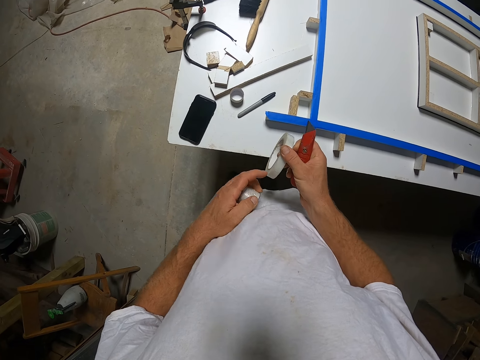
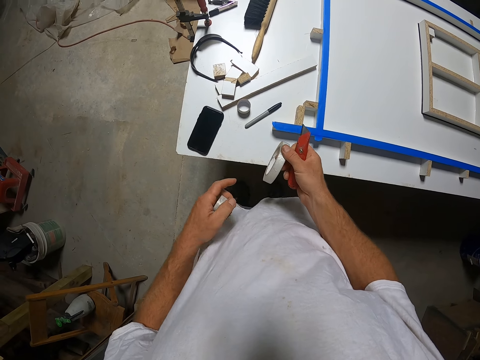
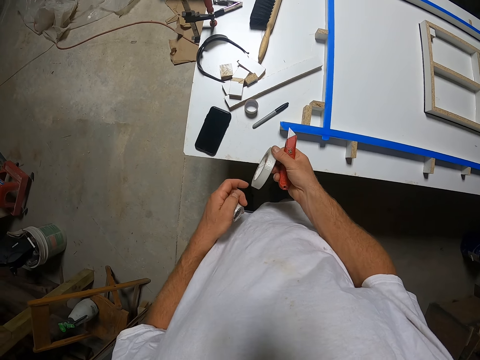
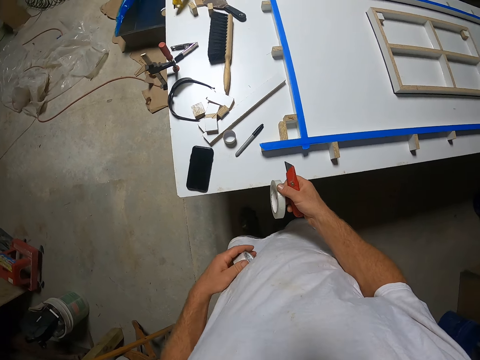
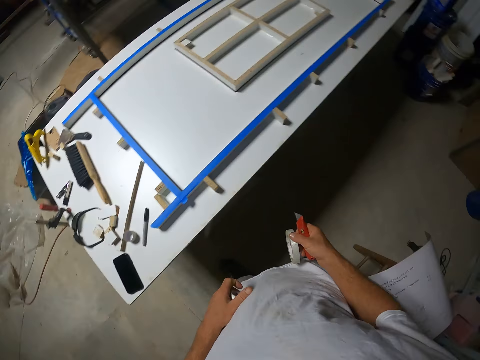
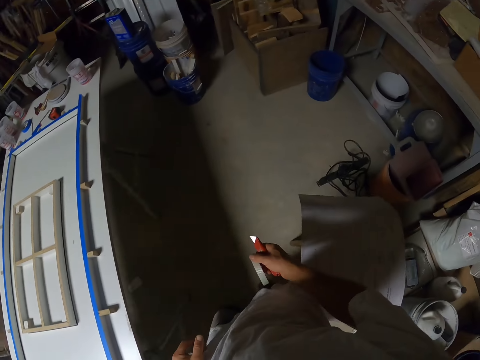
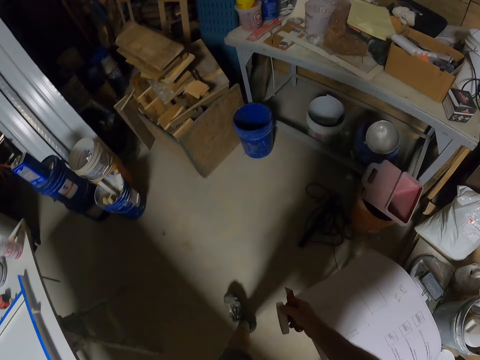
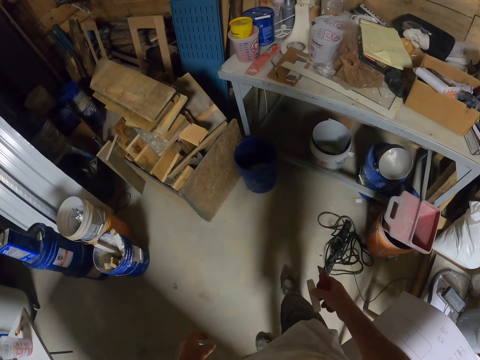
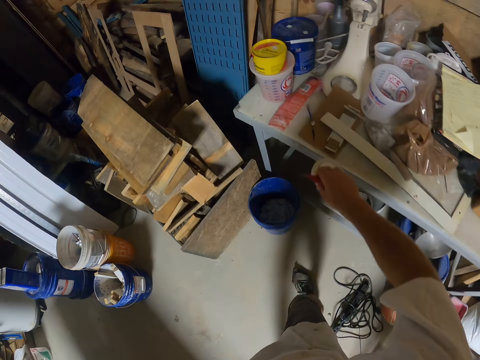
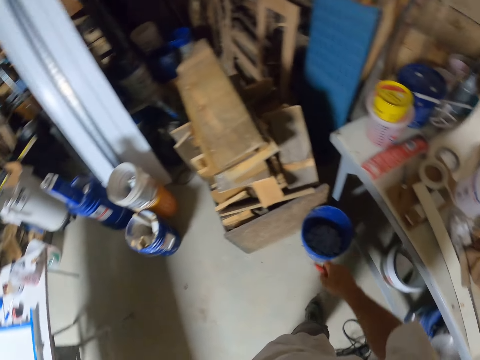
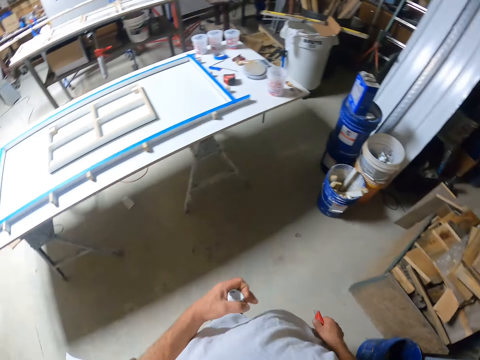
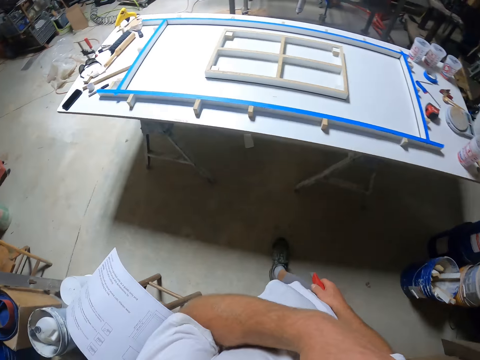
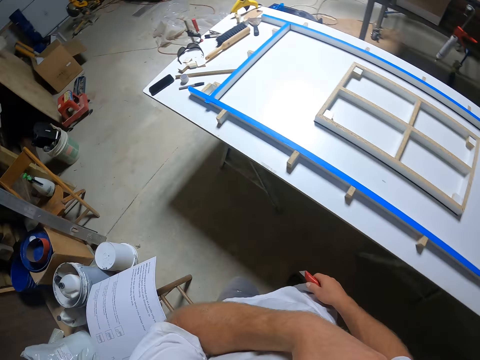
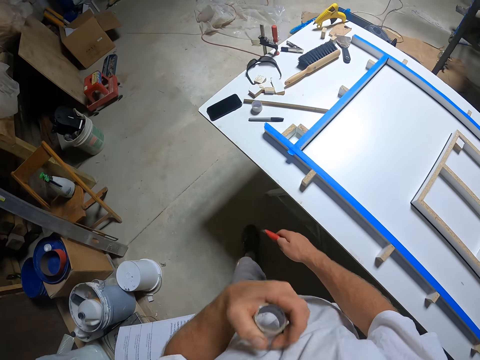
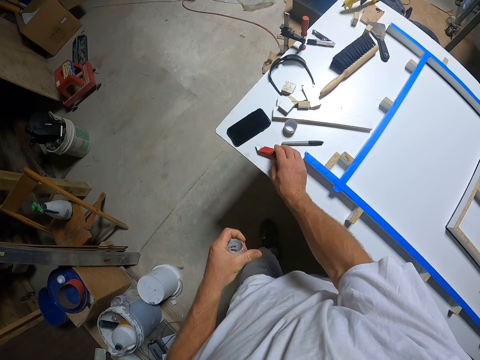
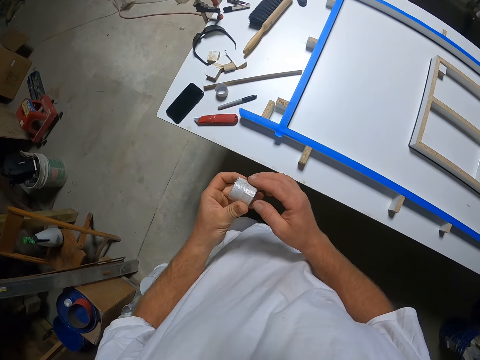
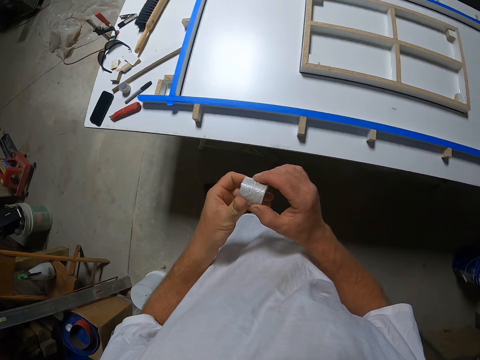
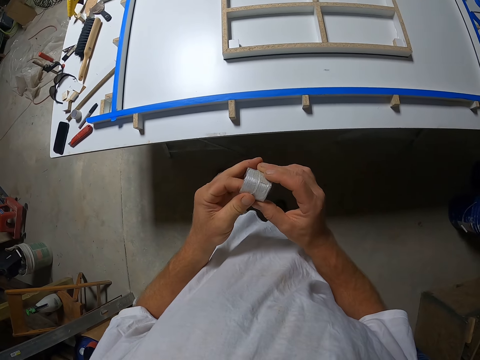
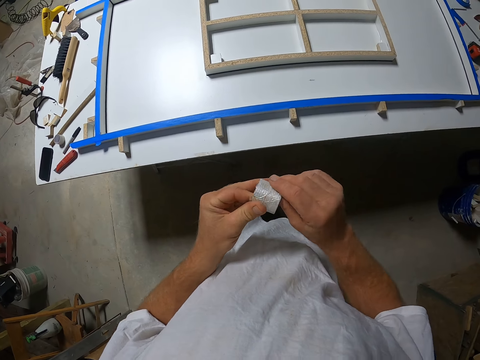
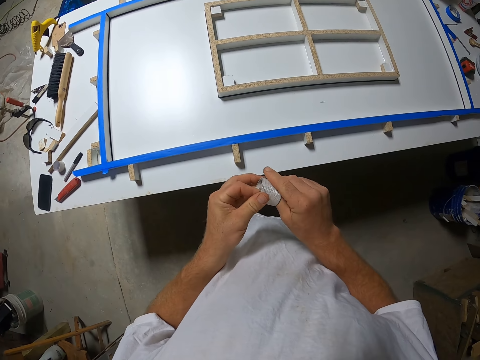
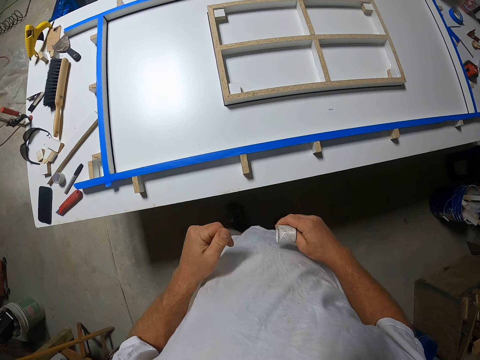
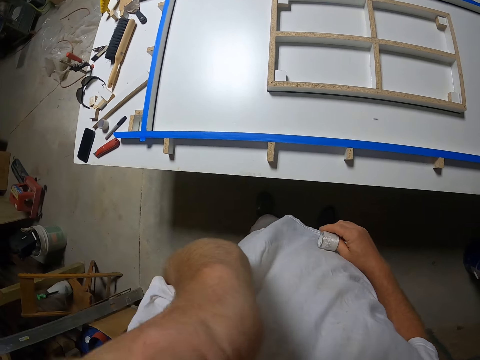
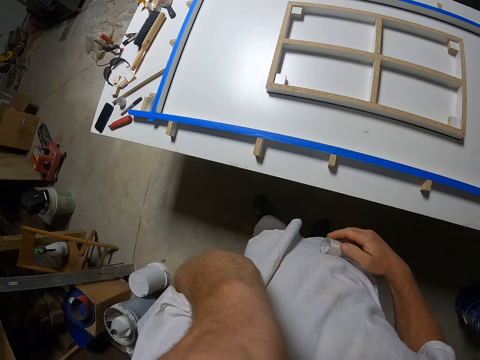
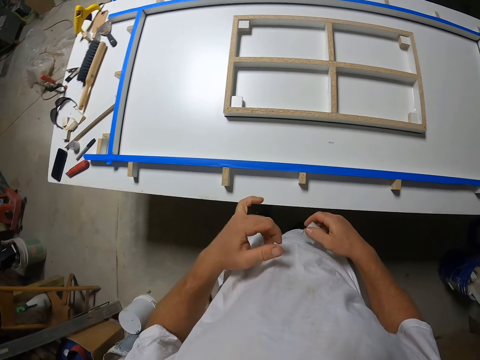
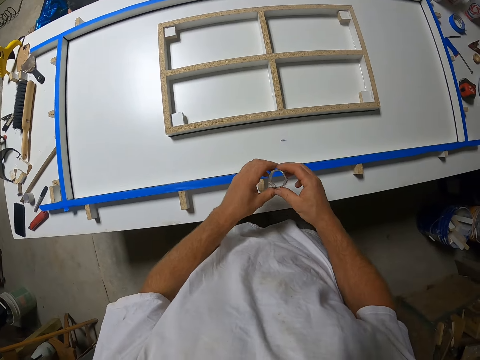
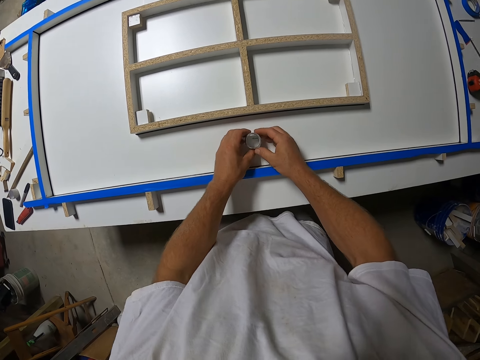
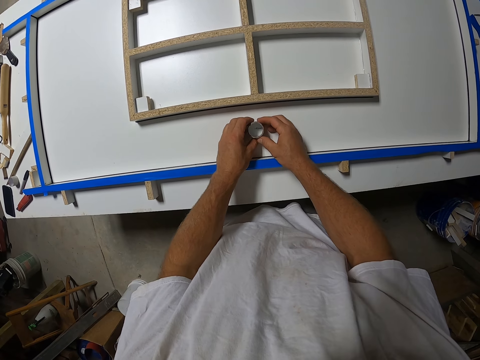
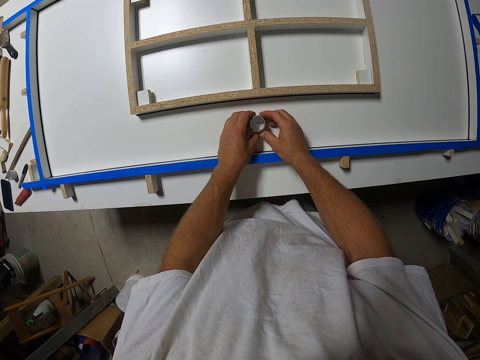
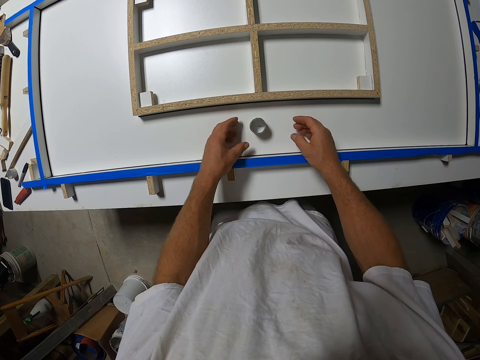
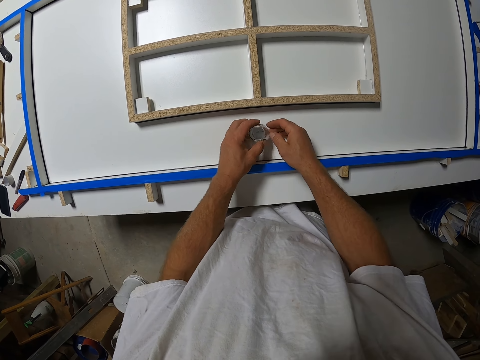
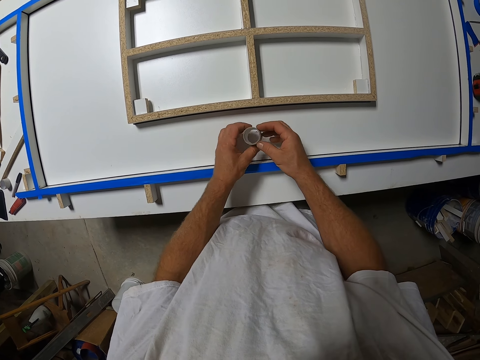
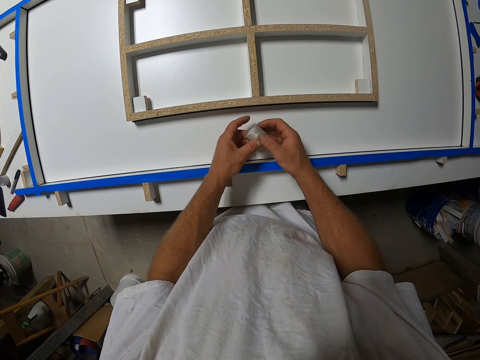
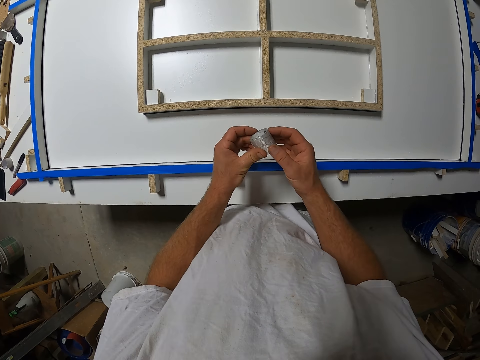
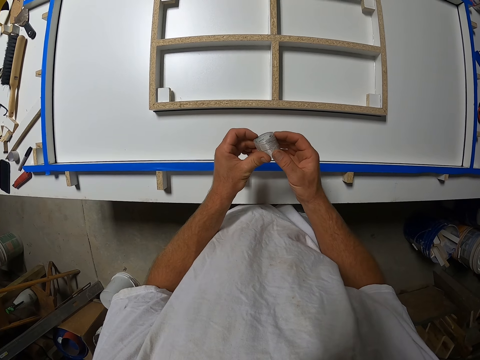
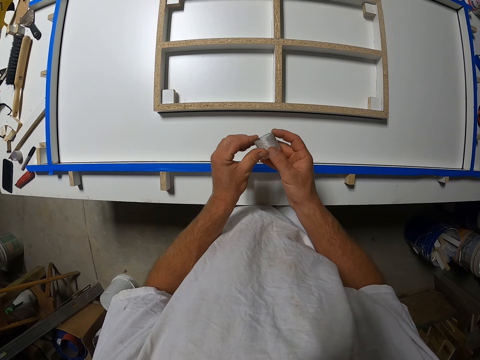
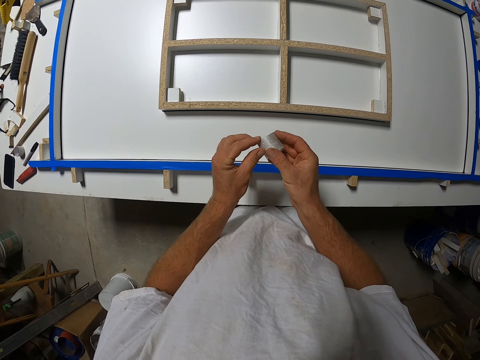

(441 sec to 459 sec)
The camera wearer walks around a garage. They drop the tape on a table. They walk around the garage. They drop the utility knife on the board. They lift up a hand. They put down the sellotape on the table. They drop the plastic cylinder on the board. They flip the sellotape on the table. They pick up the plastic cylinder on the board.

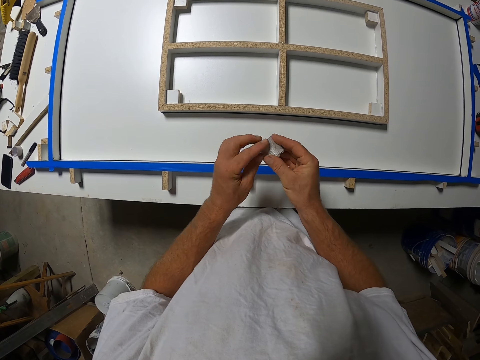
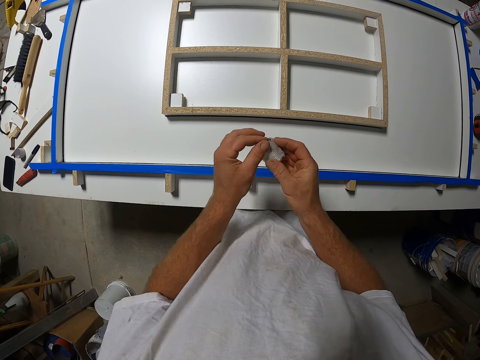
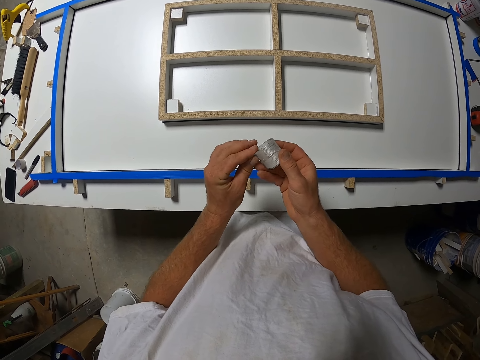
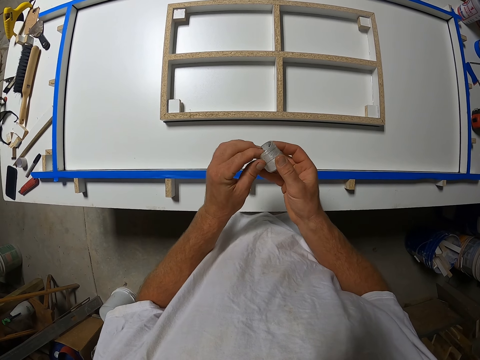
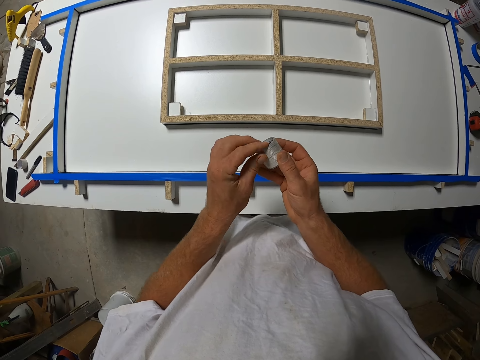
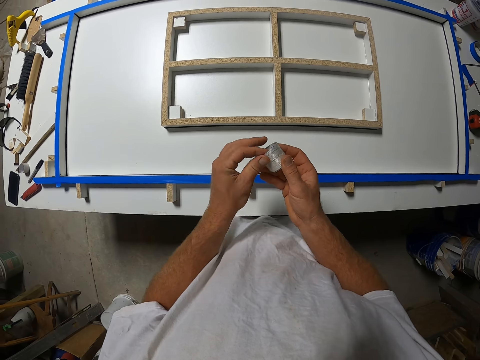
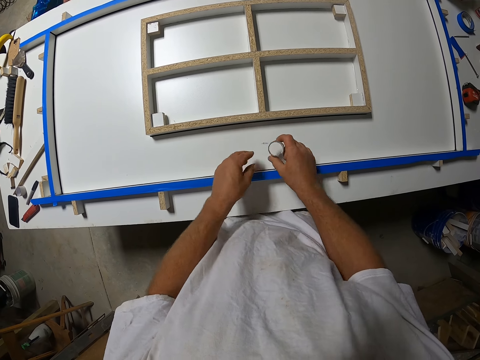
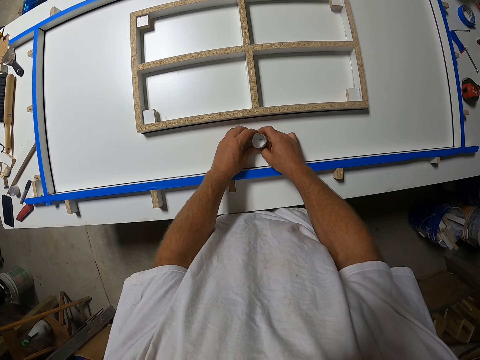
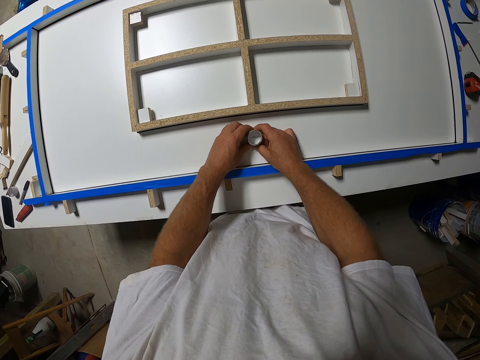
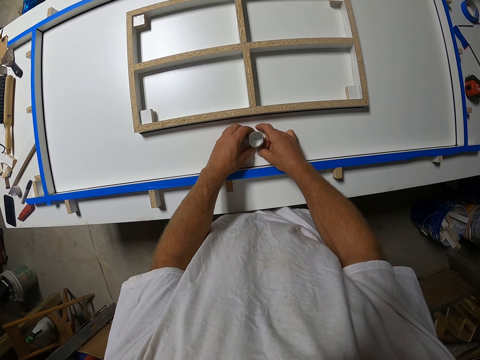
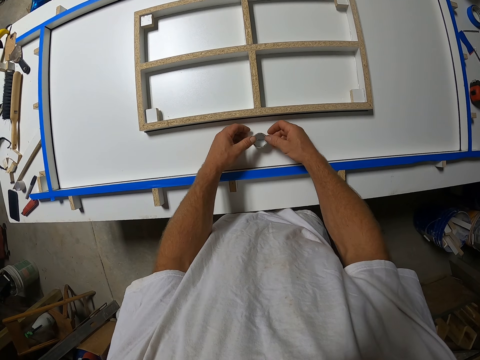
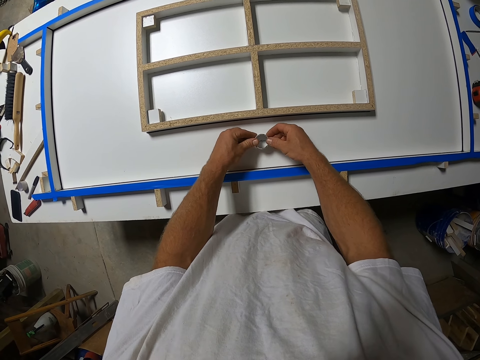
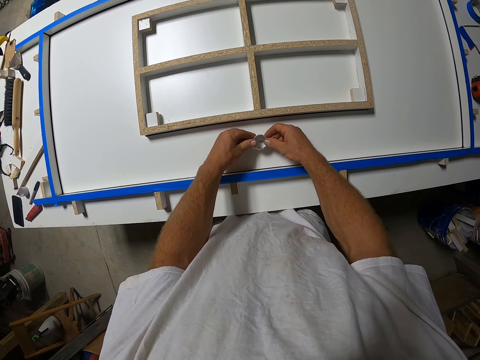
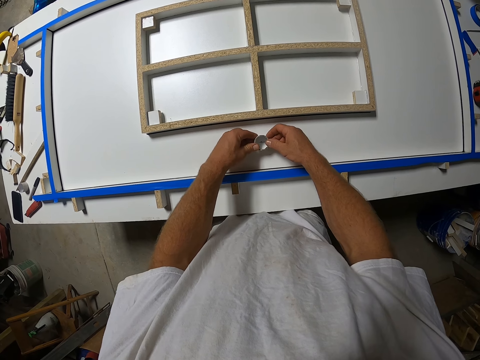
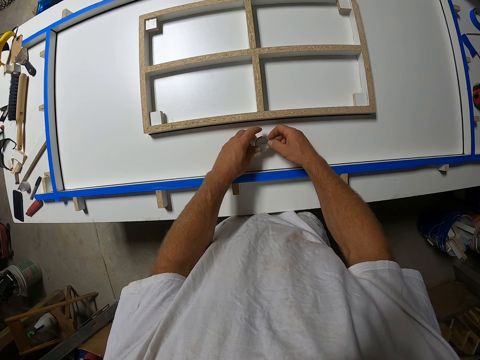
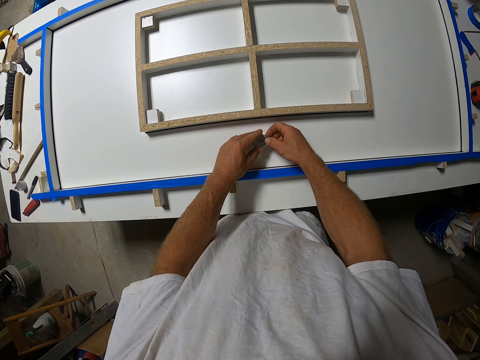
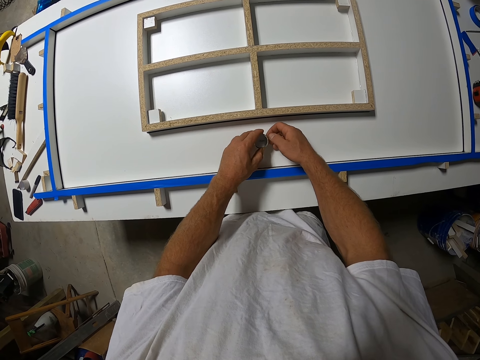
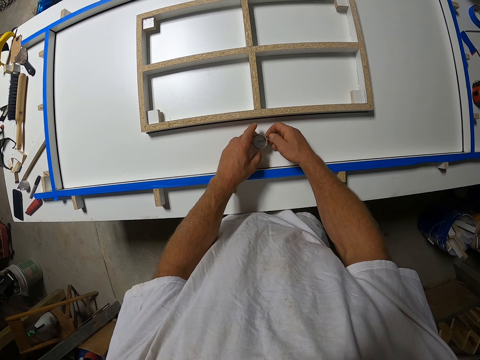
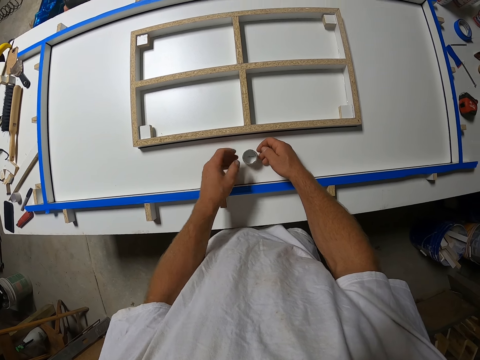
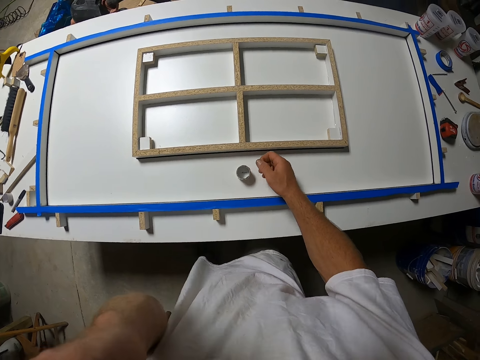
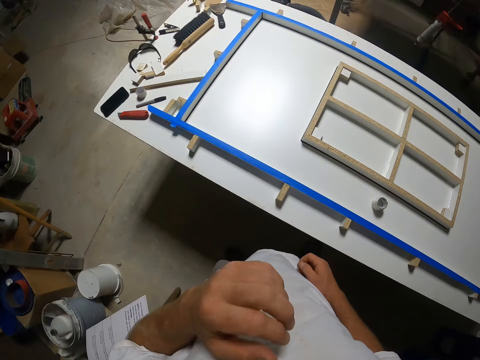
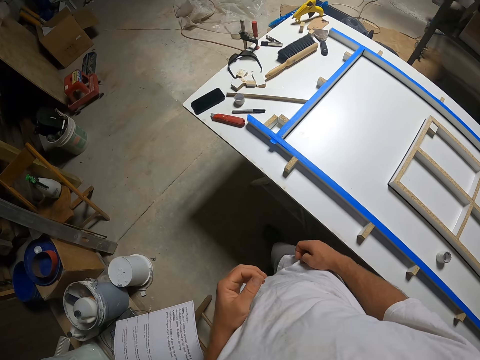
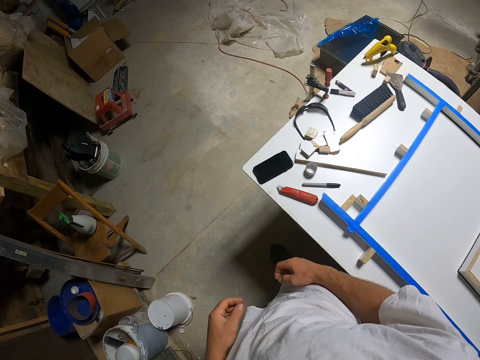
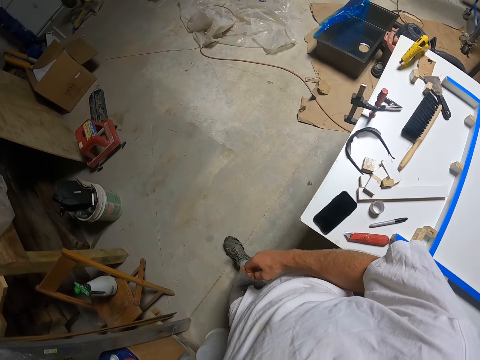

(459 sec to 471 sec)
The camera wearer puts down sellotape on a table. They adjust the sellotape on the table. They walk around a garage.
